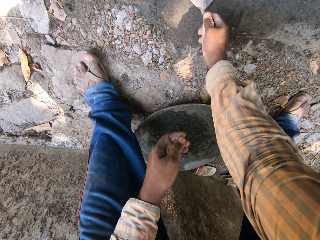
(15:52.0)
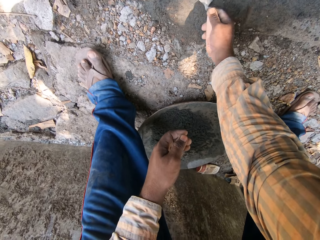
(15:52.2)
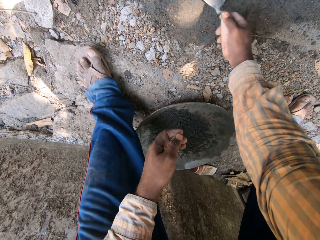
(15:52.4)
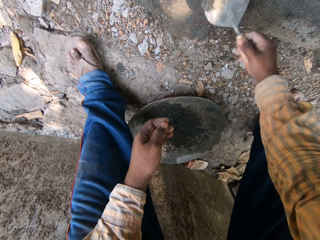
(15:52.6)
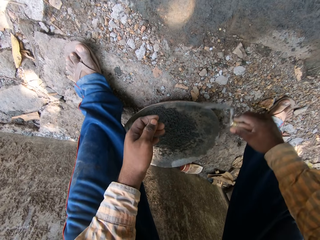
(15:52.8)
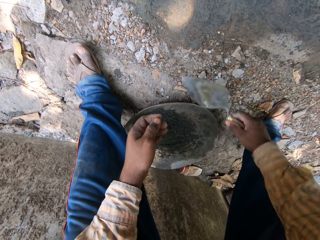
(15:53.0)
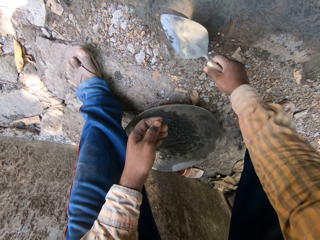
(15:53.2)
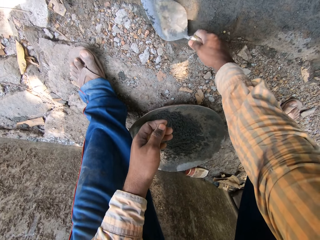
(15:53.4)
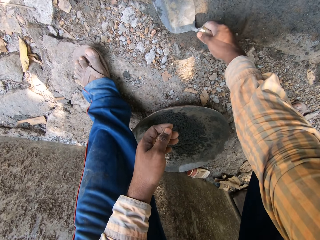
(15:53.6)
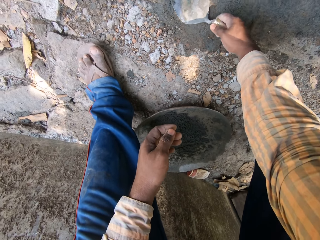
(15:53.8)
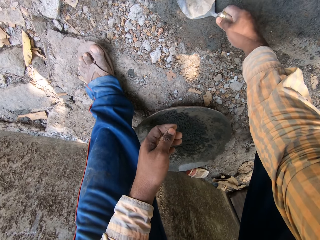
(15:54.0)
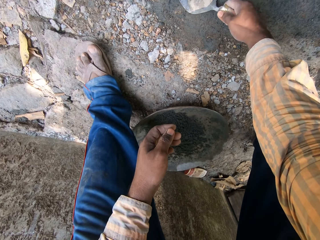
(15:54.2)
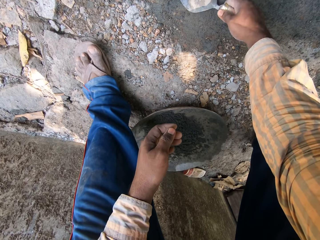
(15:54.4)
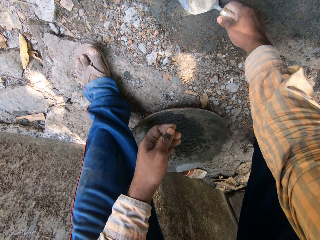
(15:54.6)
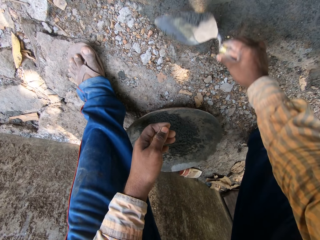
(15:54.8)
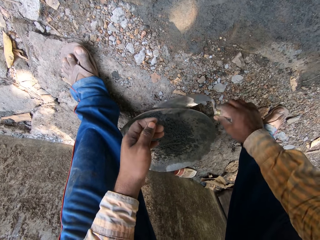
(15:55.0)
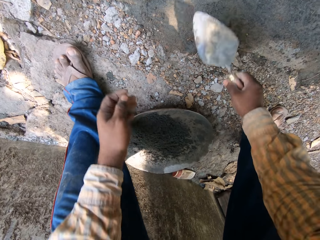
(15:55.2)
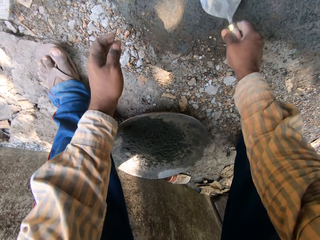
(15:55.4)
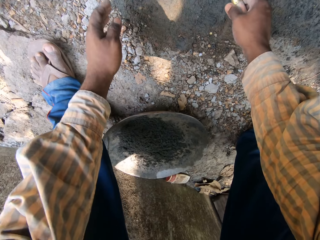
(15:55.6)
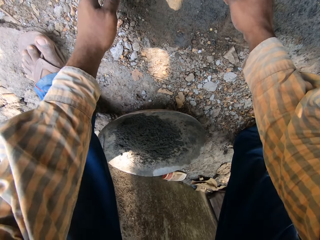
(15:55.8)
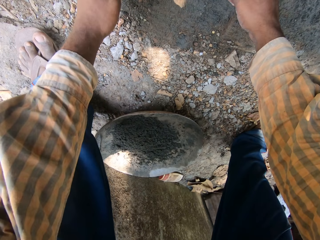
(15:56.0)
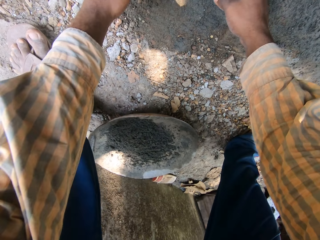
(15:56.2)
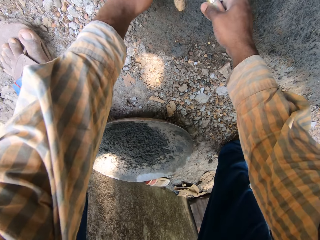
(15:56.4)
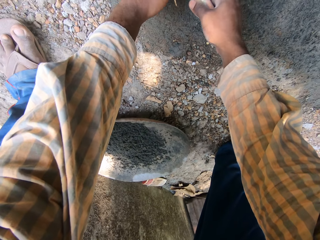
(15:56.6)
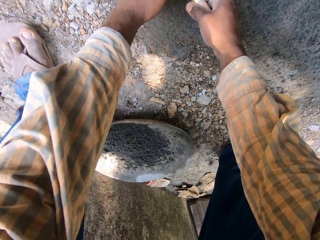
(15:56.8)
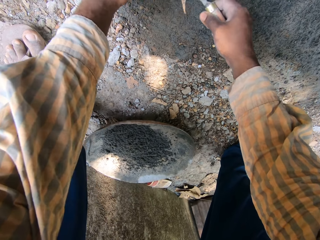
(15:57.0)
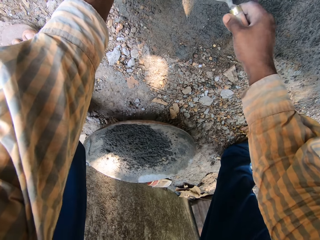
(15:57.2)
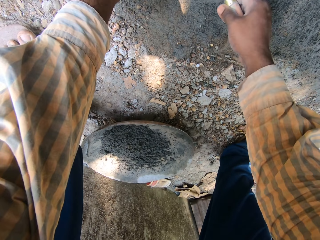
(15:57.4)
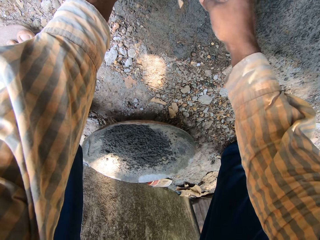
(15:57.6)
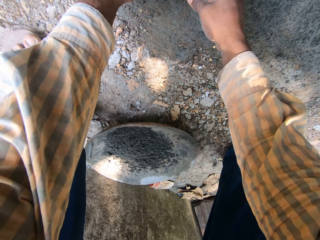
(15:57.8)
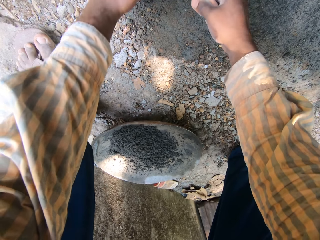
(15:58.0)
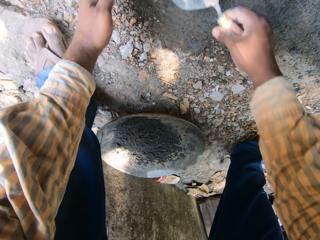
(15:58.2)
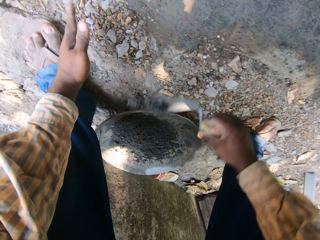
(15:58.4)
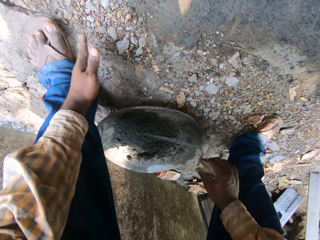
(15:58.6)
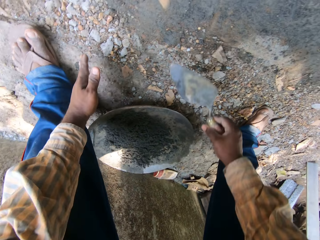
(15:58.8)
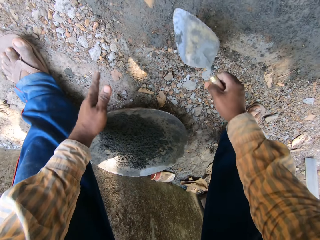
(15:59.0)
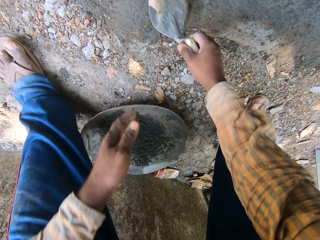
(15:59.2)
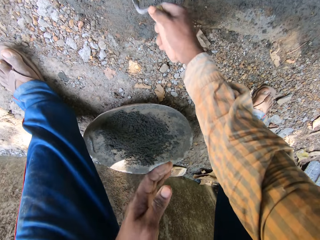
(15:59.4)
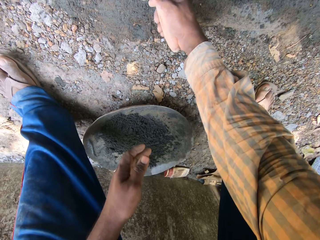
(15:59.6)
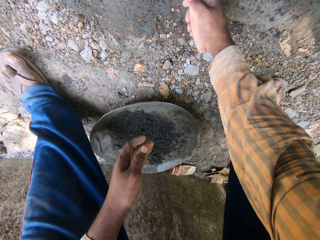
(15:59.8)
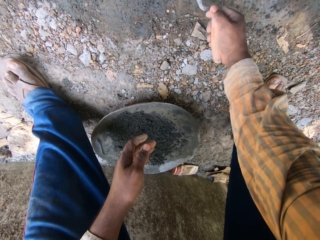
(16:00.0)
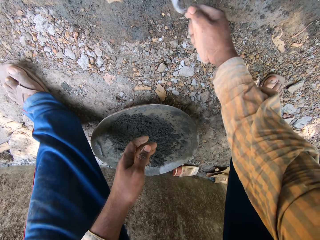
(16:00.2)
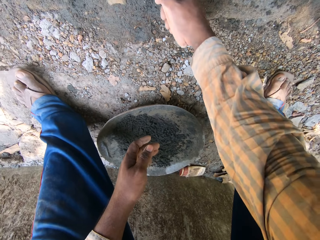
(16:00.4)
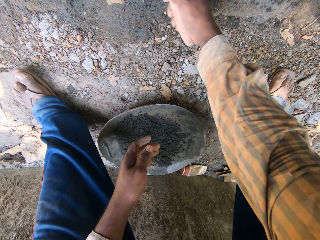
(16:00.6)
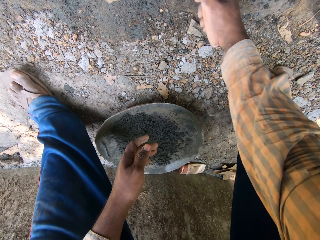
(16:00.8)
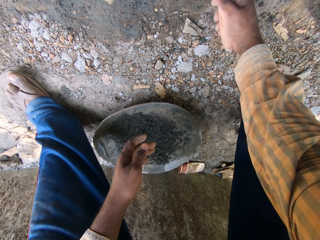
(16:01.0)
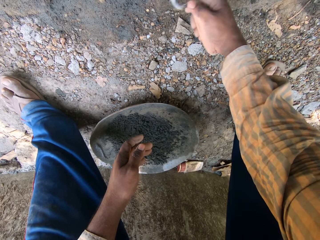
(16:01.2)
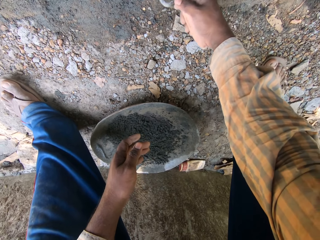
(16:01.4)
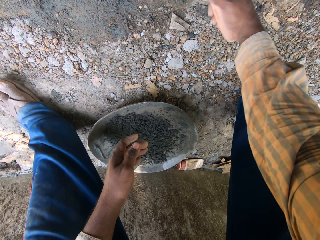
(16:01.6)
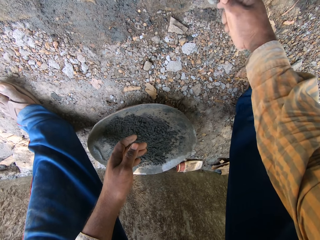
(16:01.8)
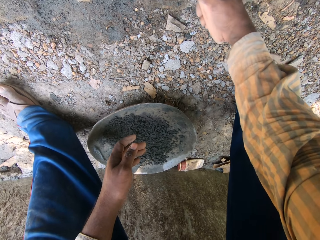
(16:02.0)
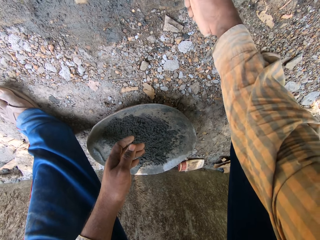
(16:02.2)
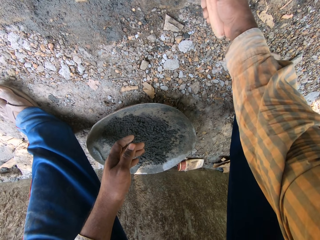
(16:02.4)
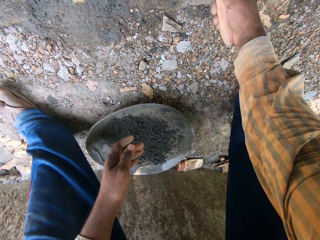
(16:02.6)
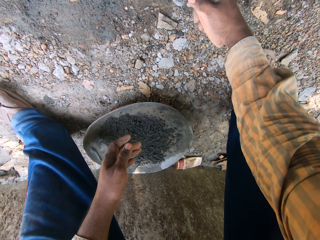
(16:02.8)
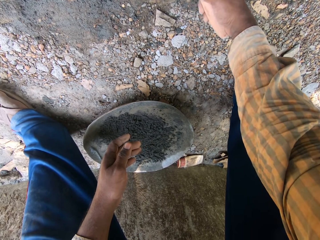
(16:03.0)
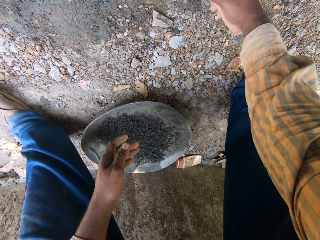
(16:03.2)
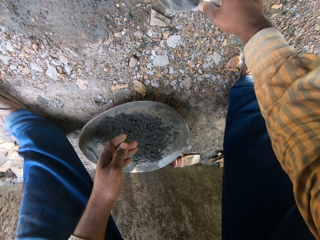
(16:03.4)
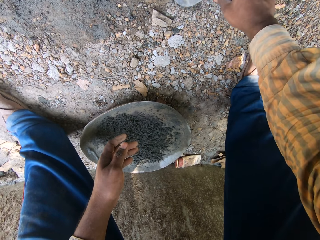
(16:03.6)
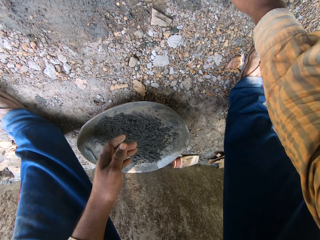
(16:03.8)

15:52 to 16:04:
The camera wearer pours the cement mortar in the headpan on the ground with the hand trowel in his right hand. He packs some cement mortar from the ground with the hand trowel in his right hand. He pours the cement mortar in the headpan on the ground with the hand trowel in his right hand. He packs some cement mortar from the ground with the hand trowel in his right hand and his left hand. He pours the cement mortar in the headpan on the ground with the hand trowel in his right hand. He packs some cement mortar from the ground with the hand trowel in his right hand.

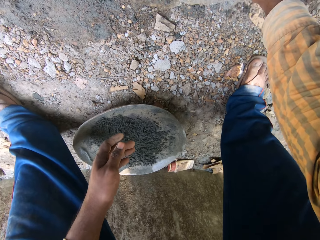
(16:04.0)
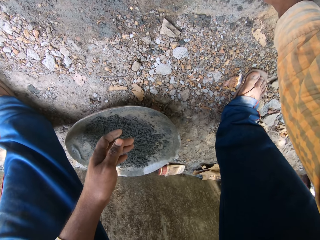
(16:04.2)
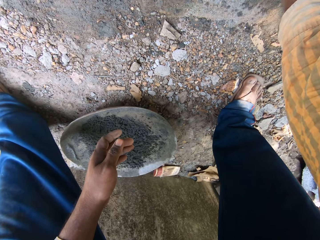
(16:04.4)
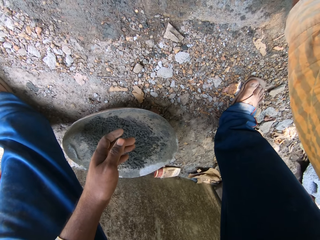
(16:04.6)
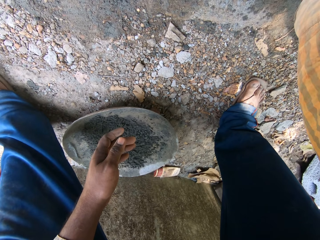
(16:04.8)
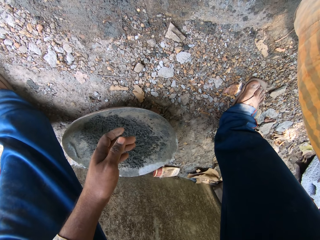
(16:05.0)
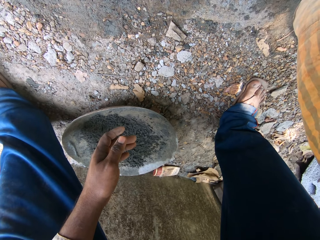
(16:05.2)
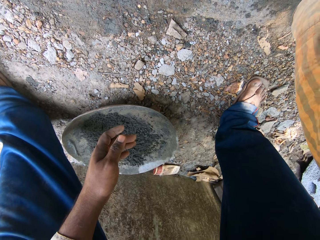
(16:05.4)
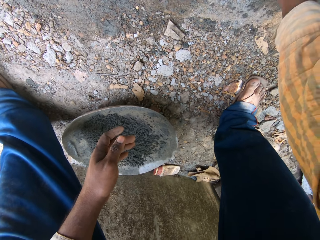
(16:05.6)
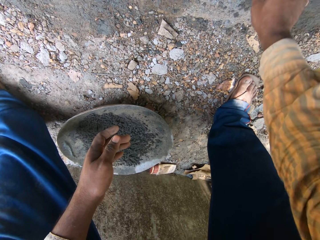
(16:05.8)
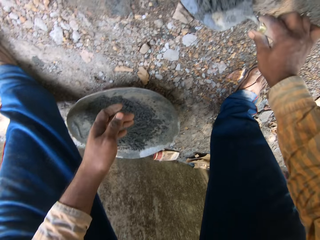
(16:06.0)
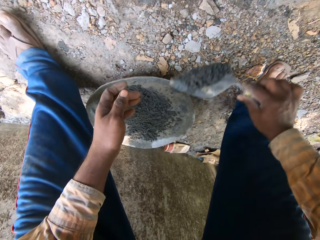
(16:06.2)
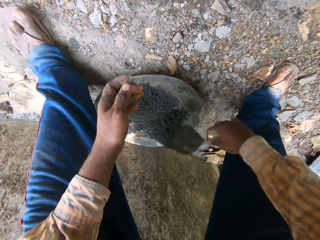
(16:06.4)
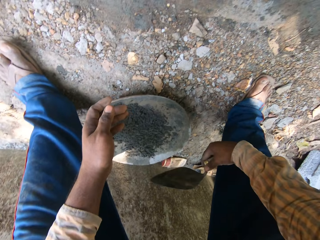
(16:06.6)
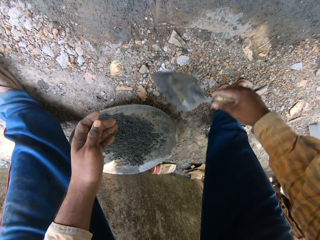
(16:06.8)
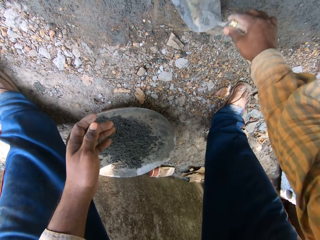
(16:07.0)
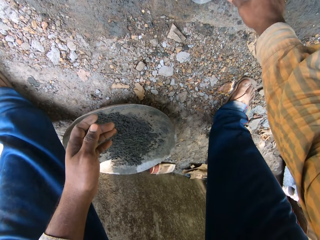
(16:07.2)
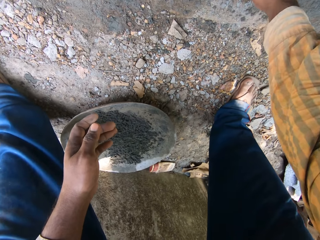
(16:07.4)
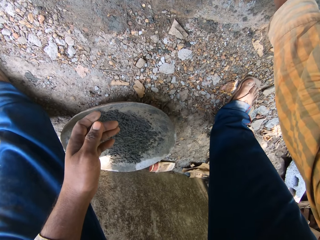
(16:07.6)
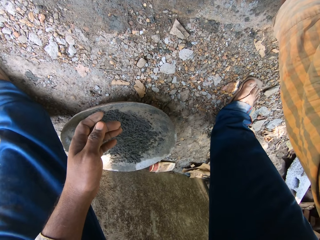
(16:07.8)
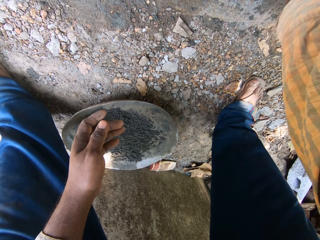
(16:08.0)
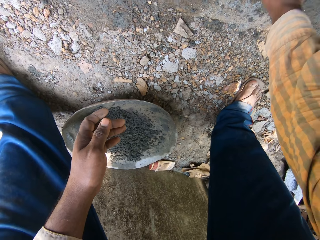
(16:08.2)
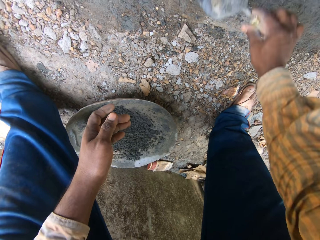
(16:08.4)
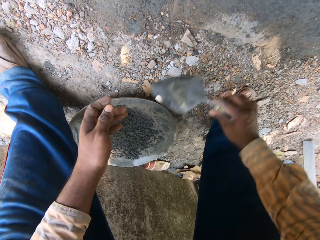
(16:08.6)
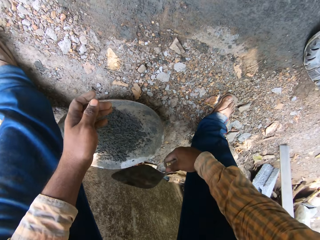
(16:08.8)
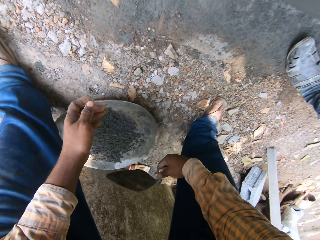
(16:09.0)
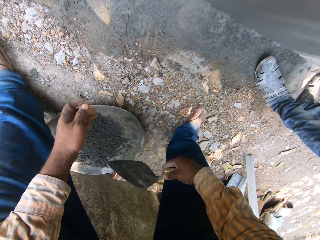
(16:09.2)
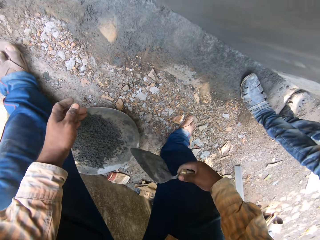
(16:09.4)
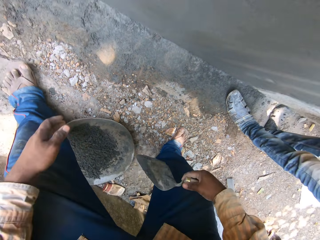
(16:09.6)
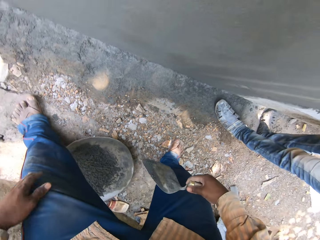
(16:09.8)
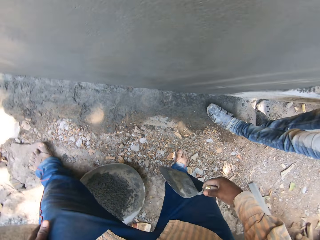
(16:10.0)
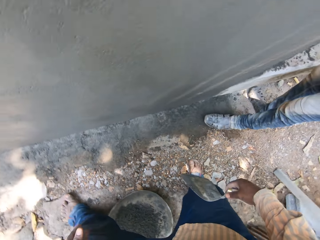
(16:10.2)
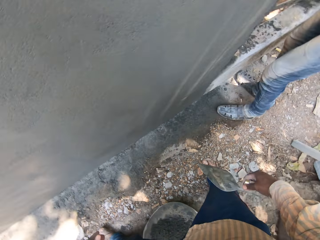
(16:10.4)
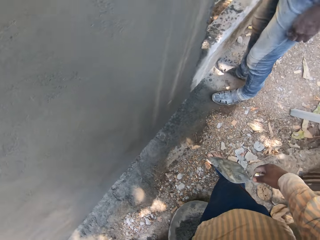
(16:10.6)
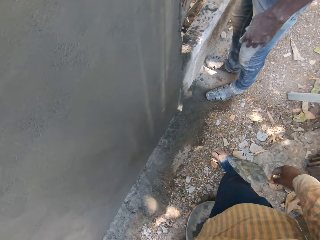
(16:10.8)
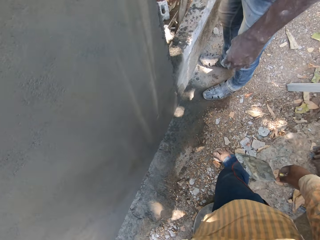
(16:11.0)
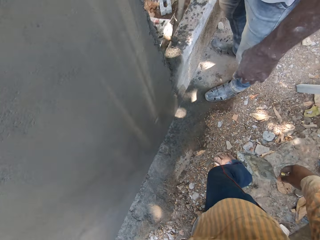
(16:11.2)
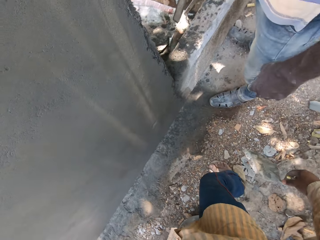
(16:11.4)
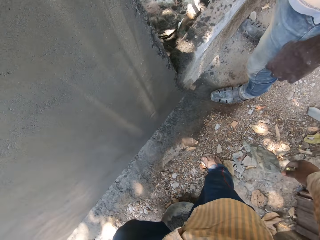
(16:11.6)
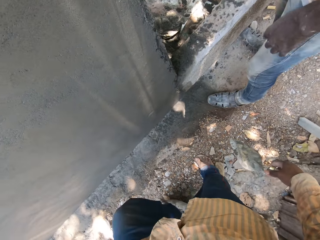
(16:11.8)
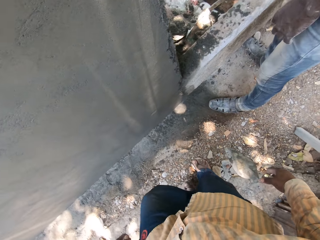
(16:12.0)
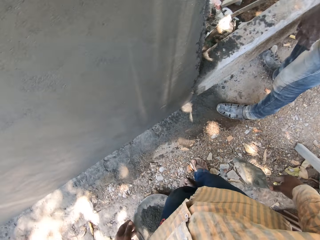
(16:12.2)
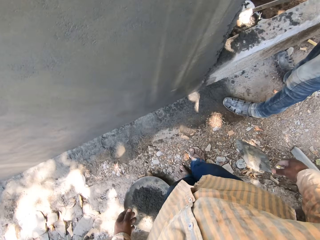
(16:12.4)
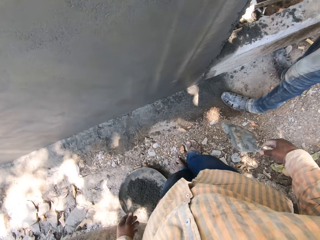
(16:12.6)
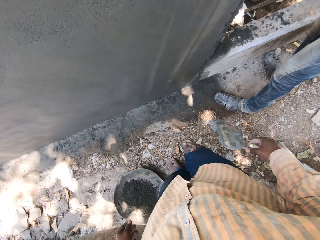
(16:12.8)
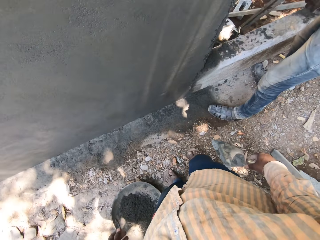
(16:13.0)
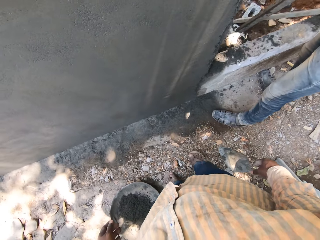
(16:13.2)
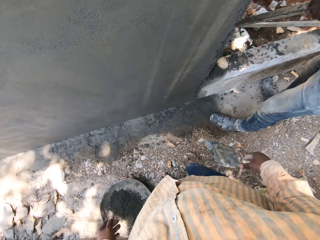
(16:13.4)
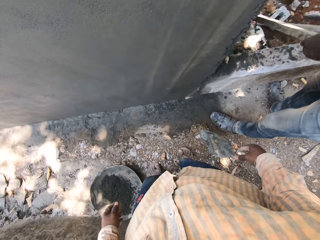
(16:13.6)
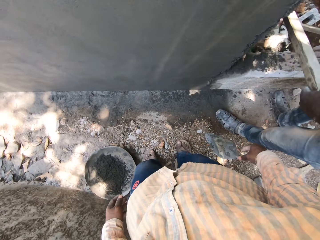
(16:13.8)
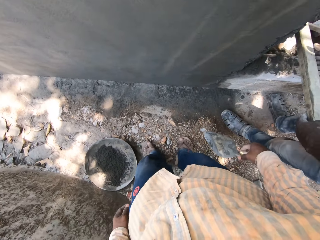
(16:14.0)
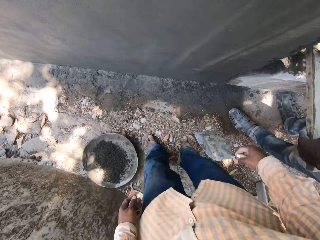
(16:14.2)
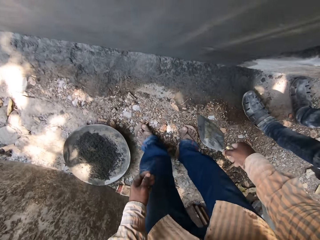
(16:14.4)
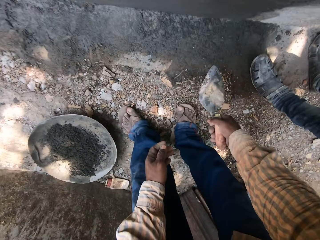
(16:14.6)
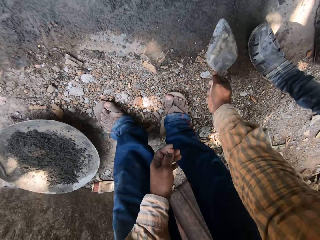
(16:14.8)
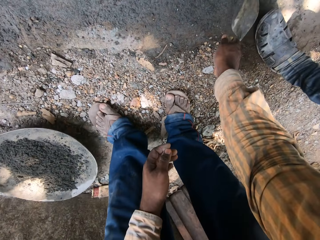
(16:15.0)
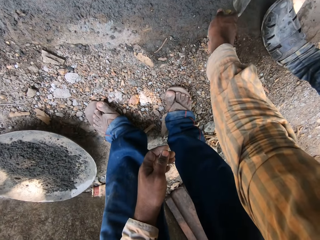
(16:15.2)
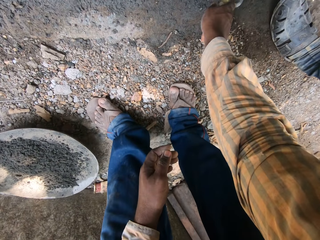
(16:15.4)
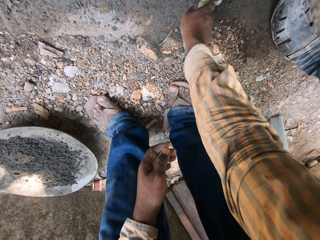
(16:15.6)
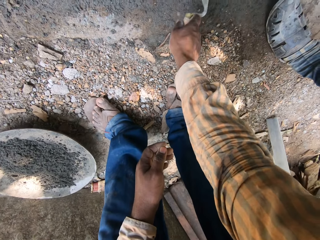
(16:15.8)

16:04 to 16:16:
The camera wearer pours the cement mortar in the headpan on the ground with the hand trowel in his right hand. He packs some cement mortar from the ground with the hand trowel in his right hand and his left hand. He pours the cement mortar in the headpan on the ground with the hand trowel in his right hand. He stands up and moves towards a man. He bends towards the ground. The man drops a wood block on the wall with both hands. The camera wearer scrapes some cement mortar from the ground with the hand trowel in his right hand.
